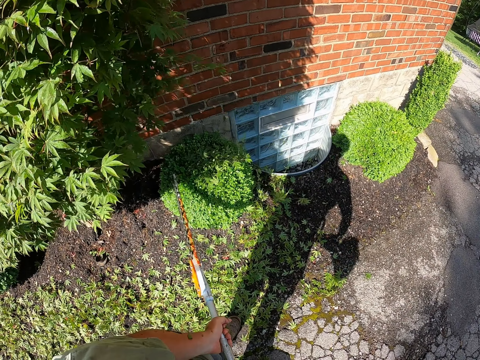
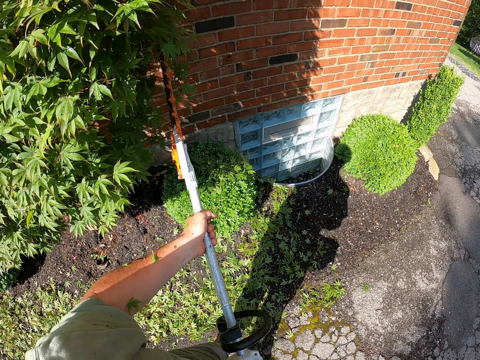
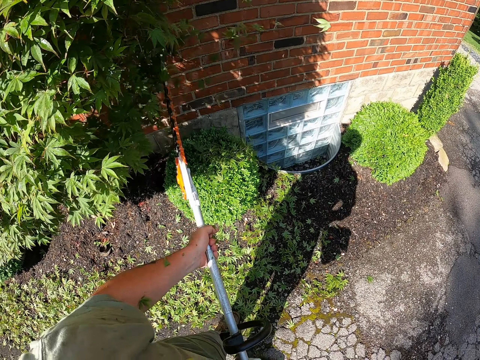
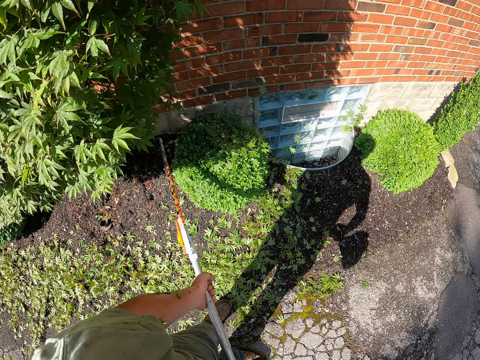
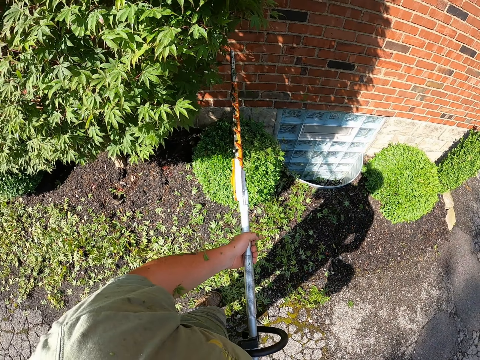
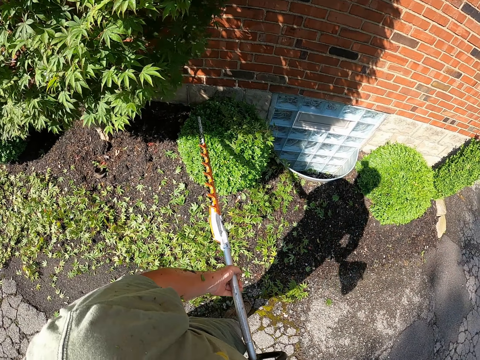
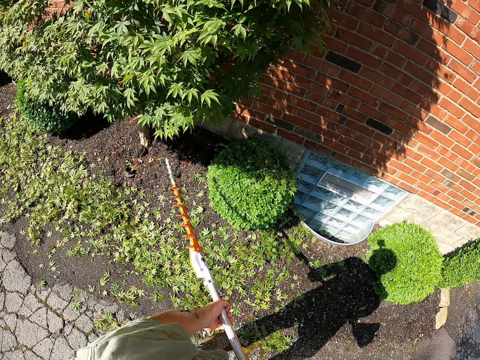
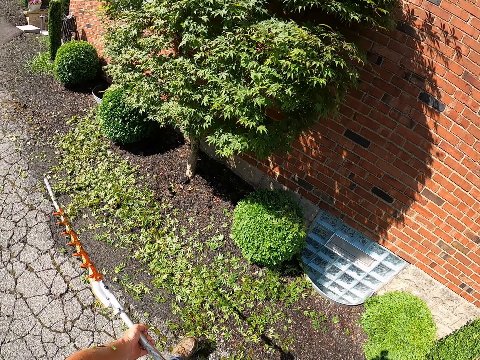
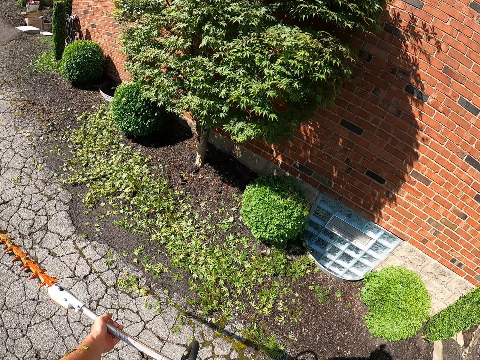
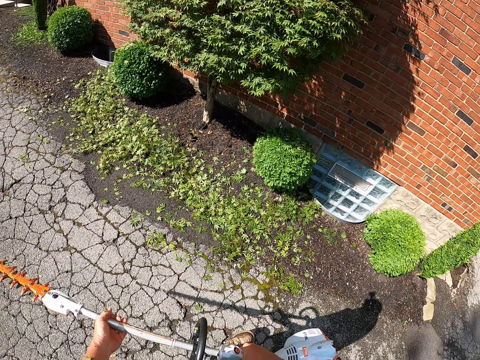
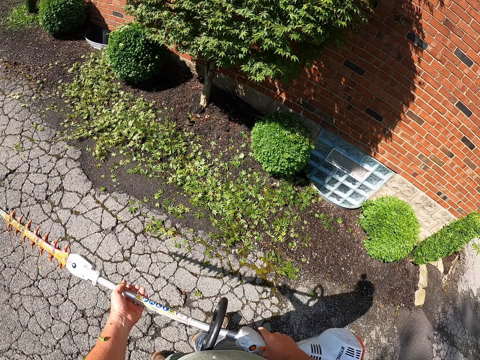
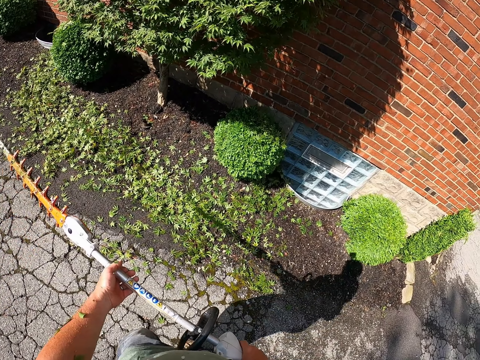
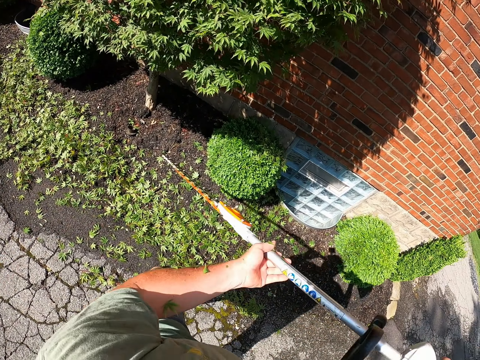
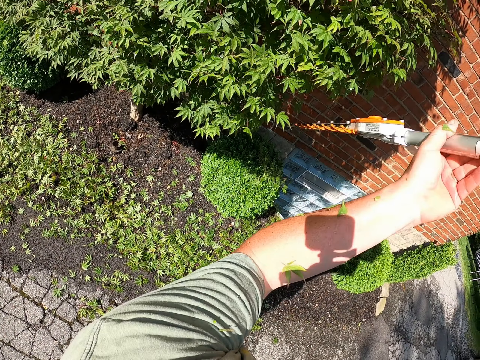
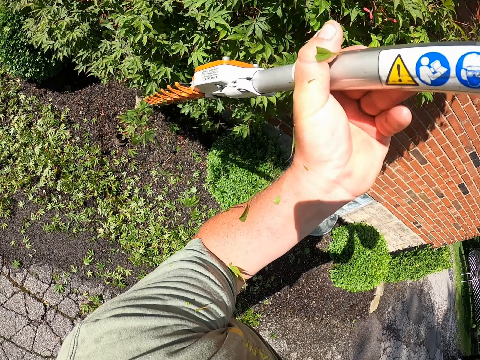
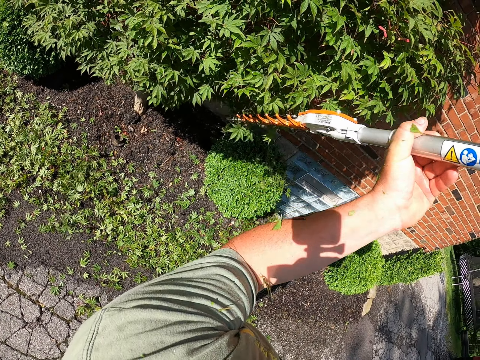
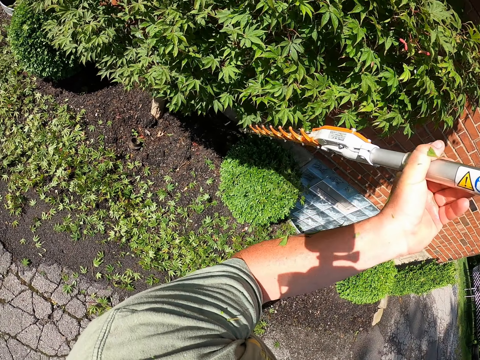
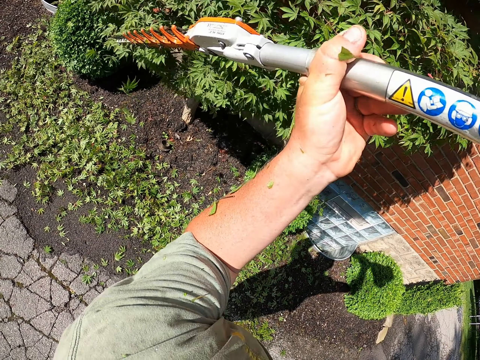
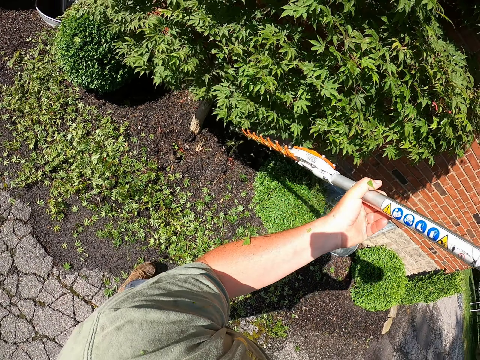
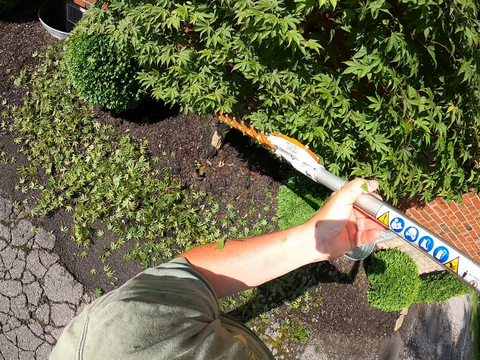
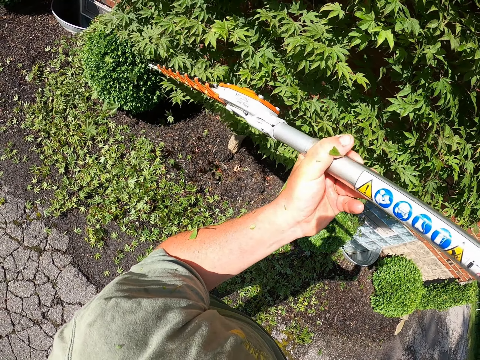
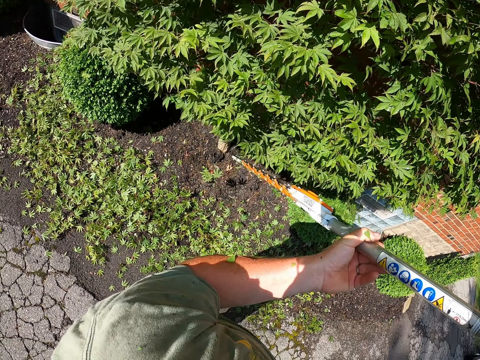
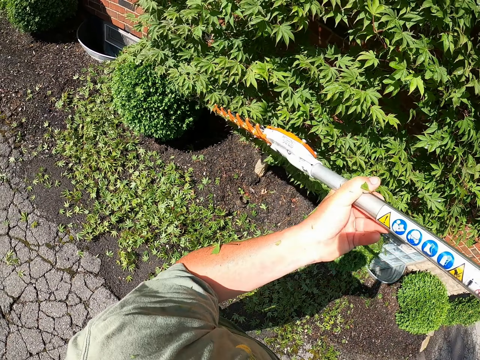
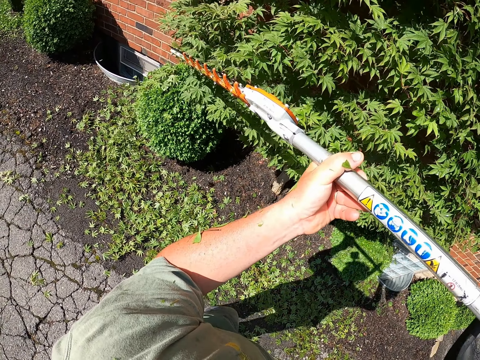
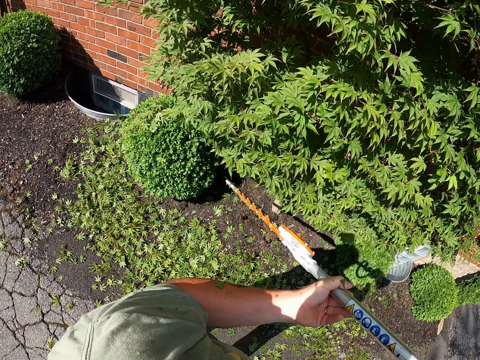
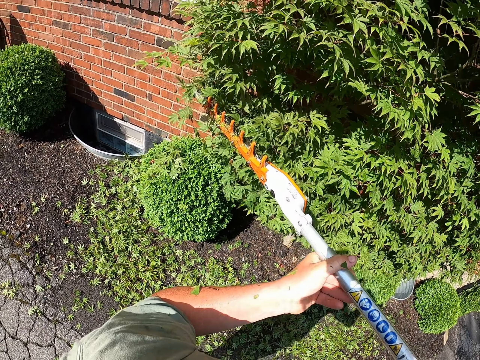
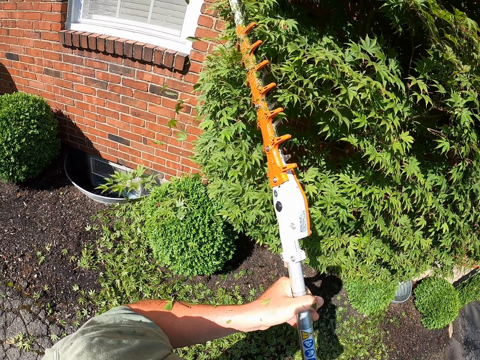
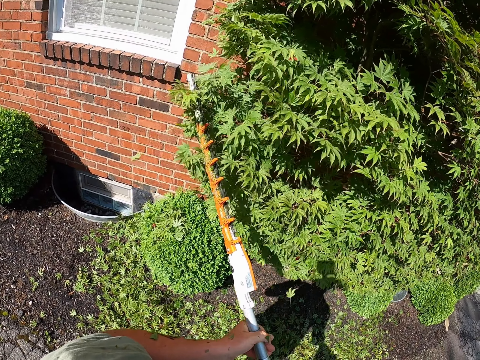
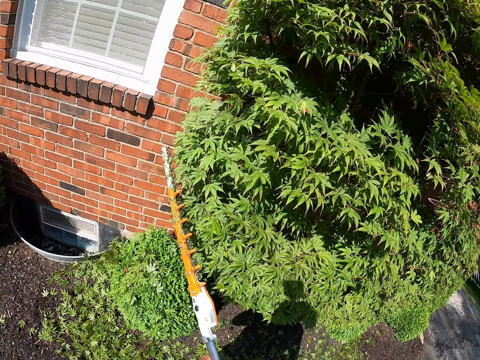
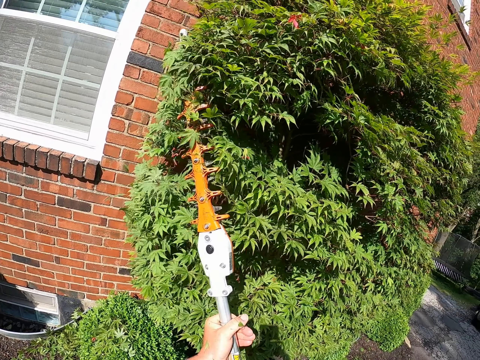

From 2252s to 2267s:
The camera wearer holds the flower trimmer and moves around. They trim the tree or flower.

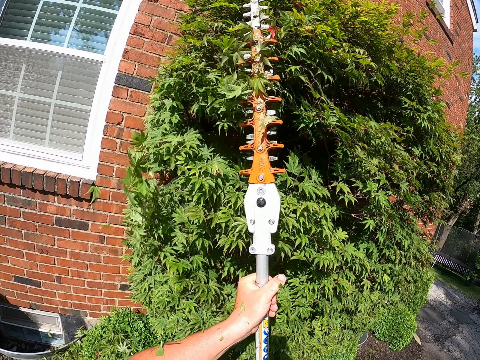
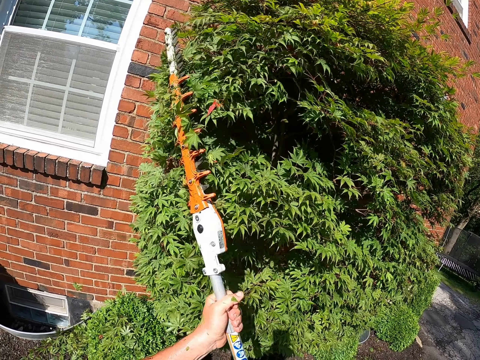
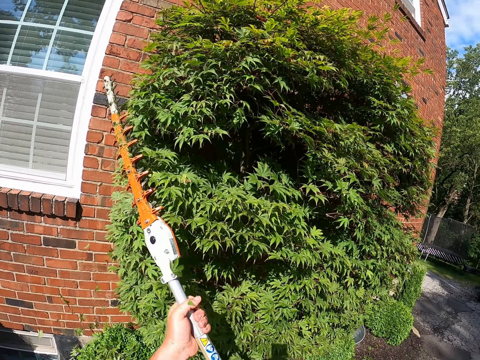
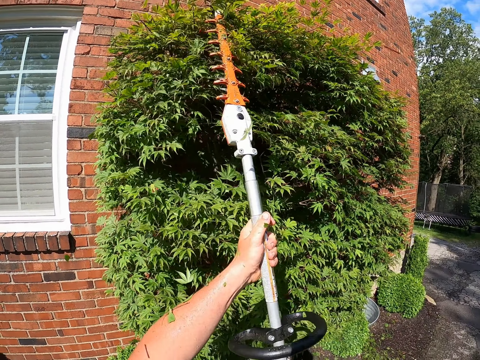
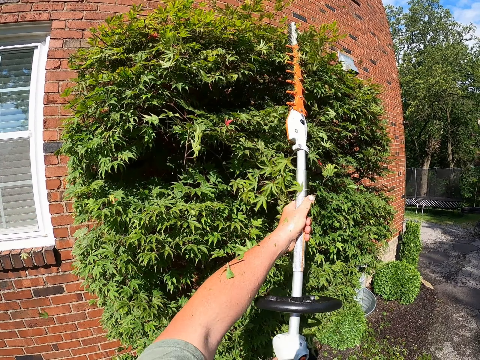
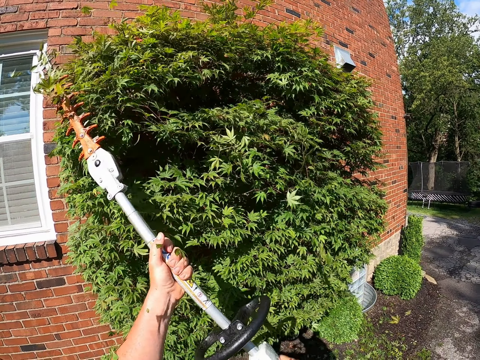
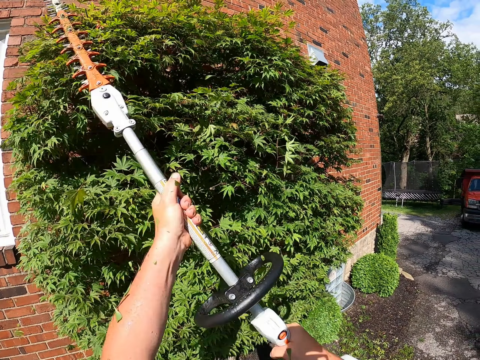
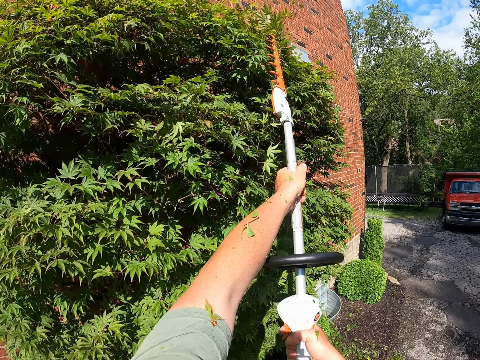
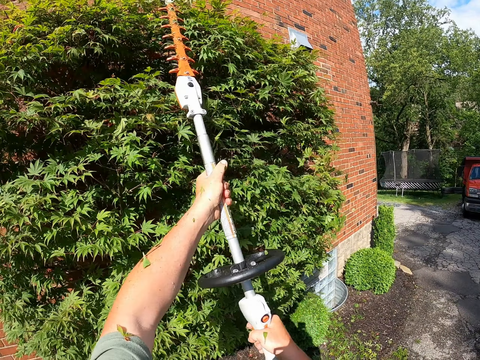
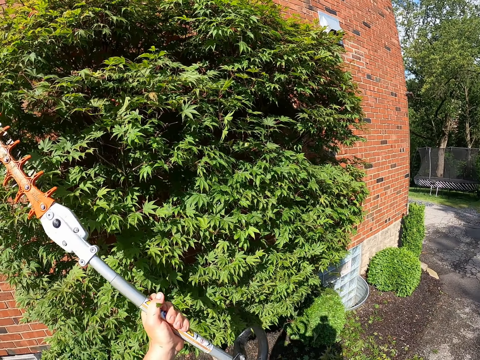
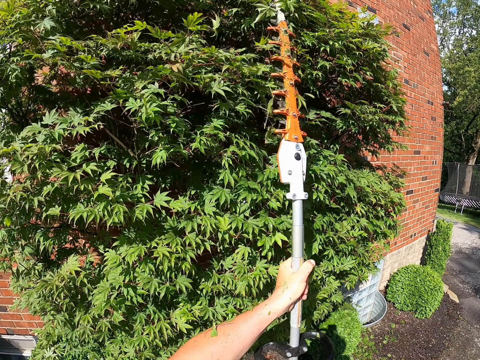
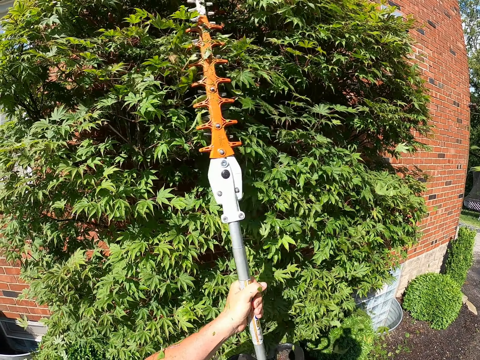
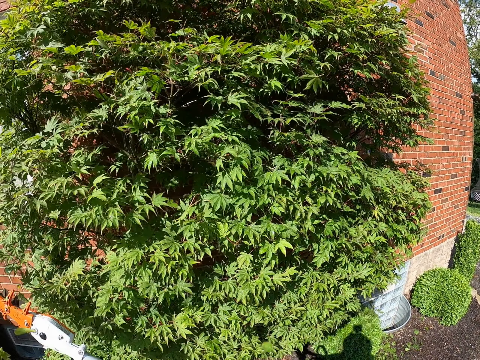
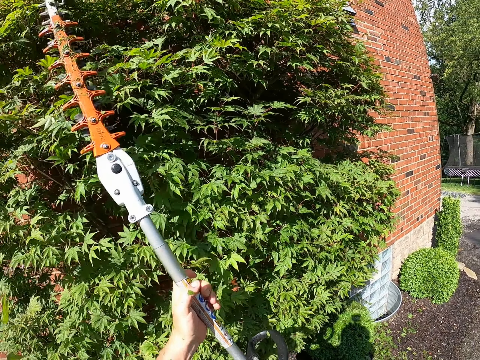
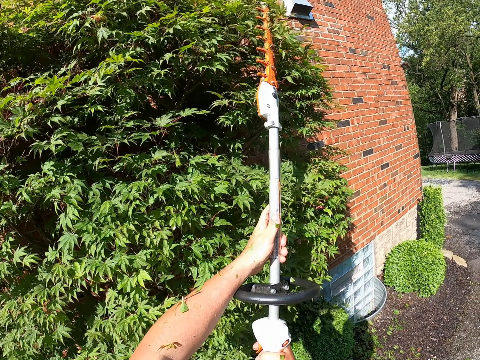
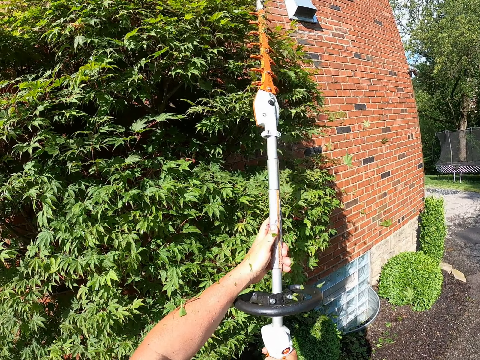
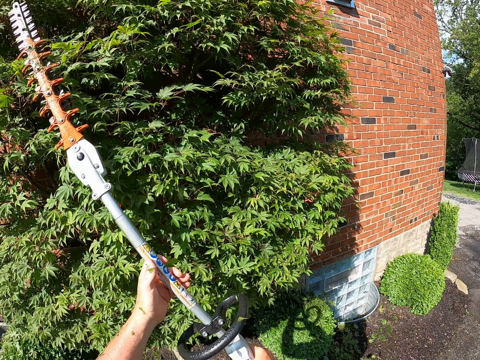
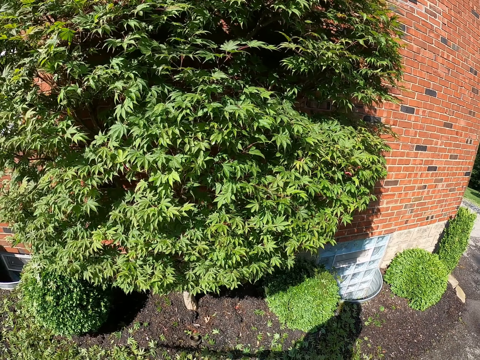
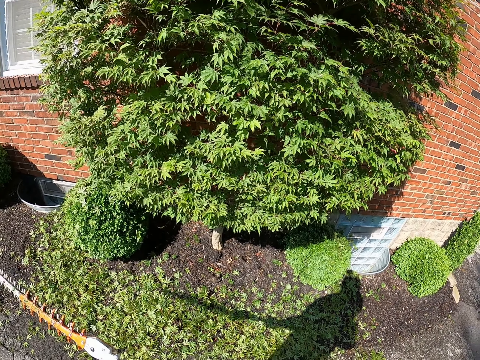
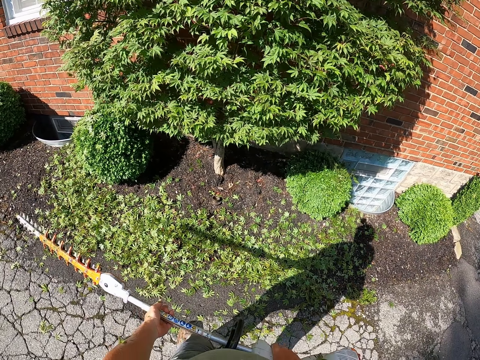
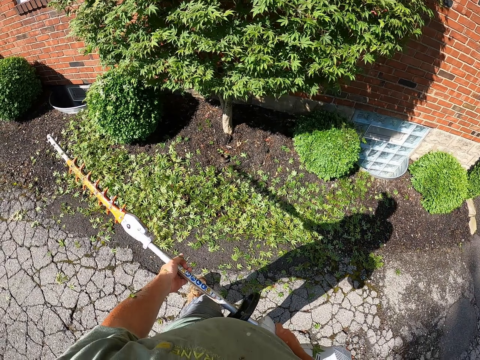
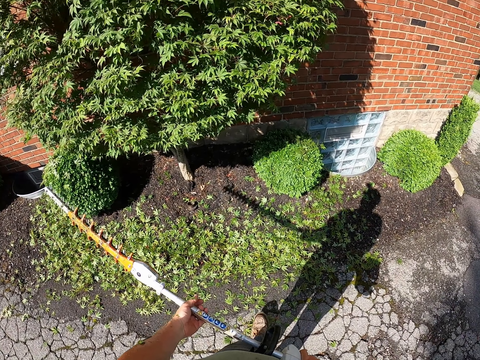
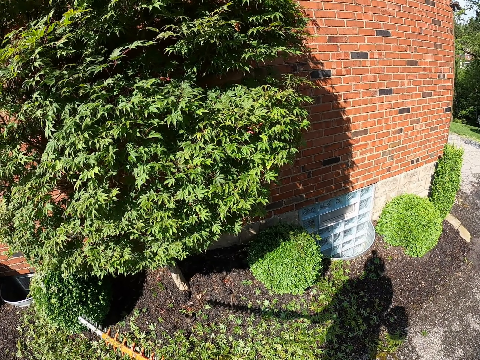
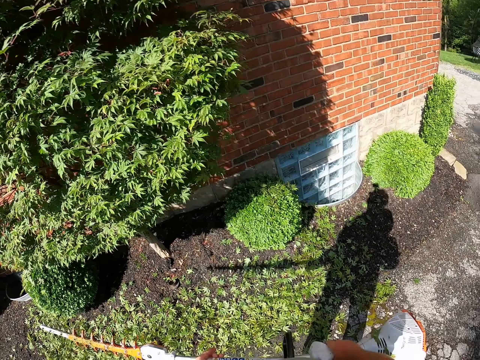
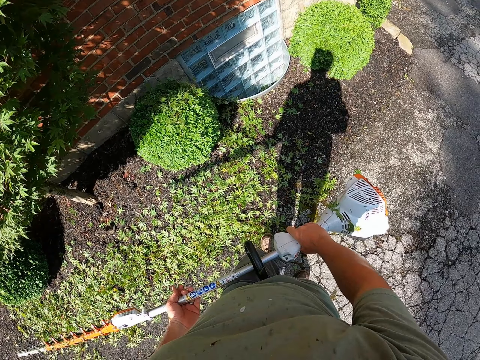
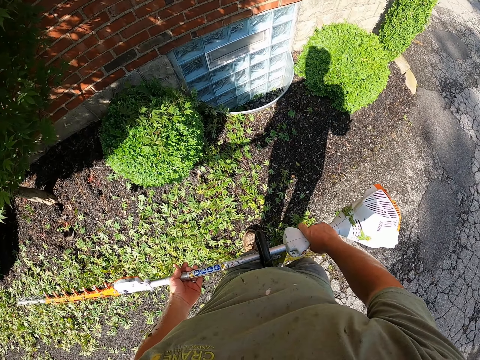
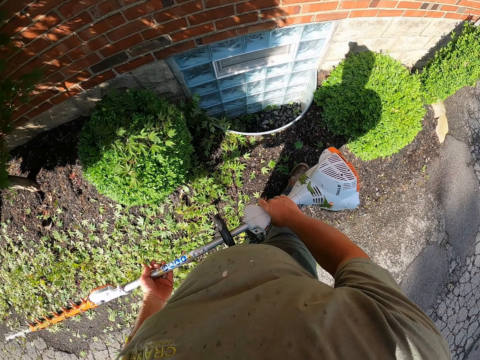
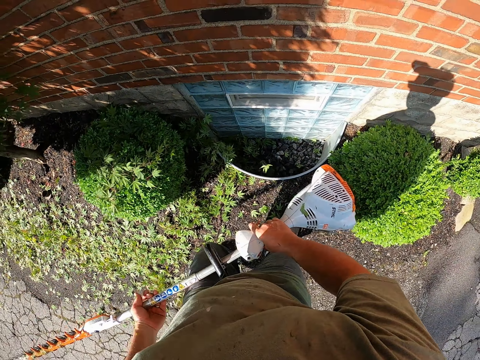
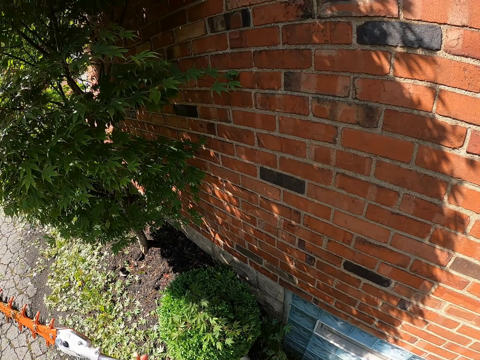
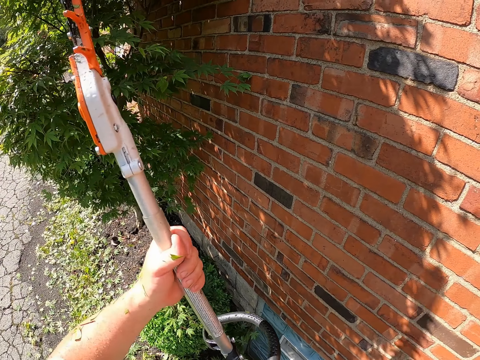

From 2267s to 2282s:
The camera wearer holds the flower trimmer and moves around. They trim the flower.
